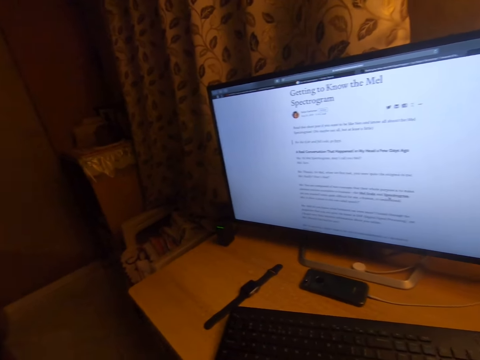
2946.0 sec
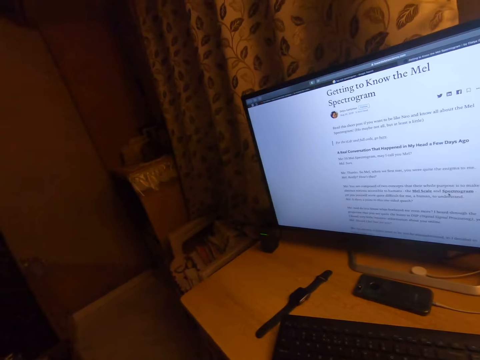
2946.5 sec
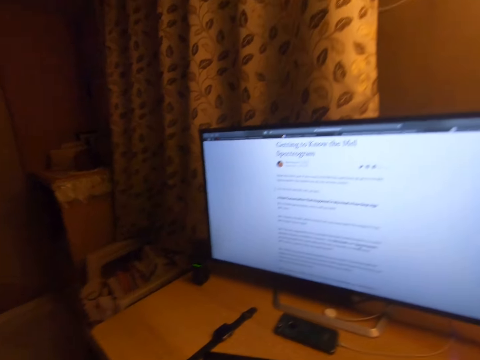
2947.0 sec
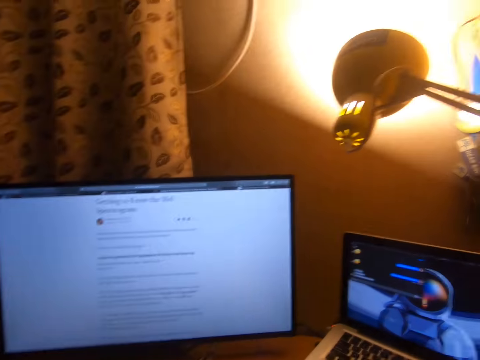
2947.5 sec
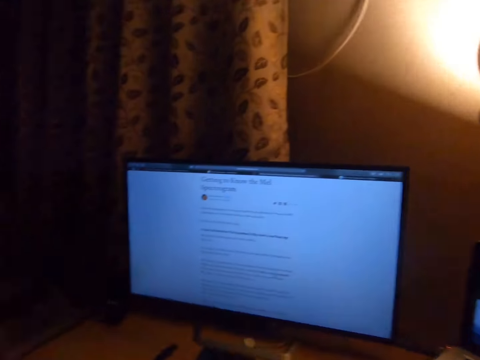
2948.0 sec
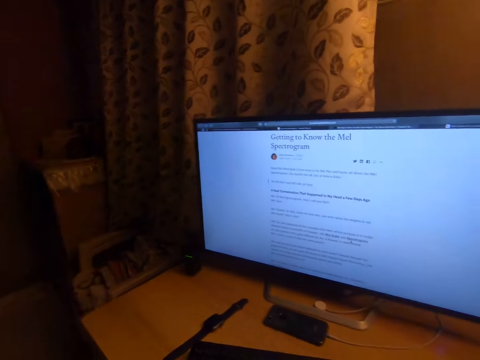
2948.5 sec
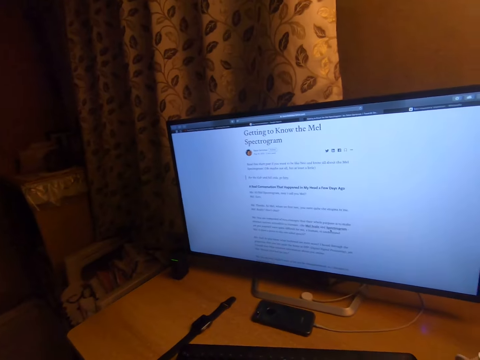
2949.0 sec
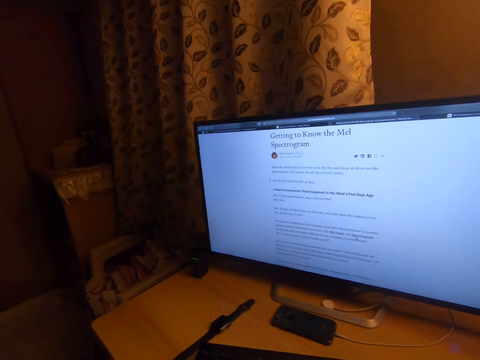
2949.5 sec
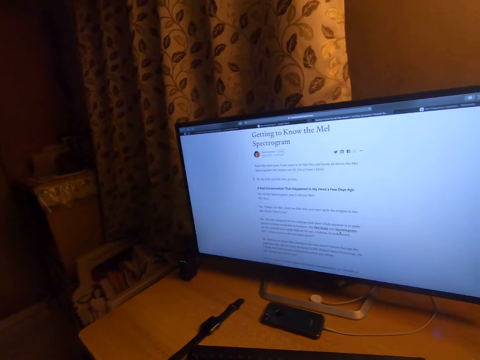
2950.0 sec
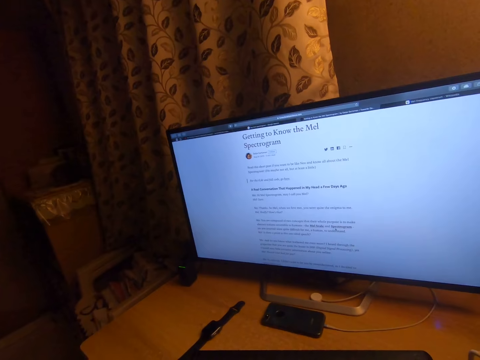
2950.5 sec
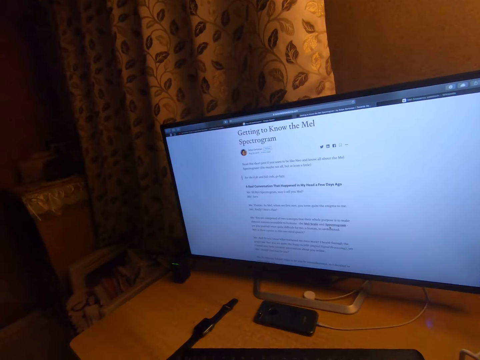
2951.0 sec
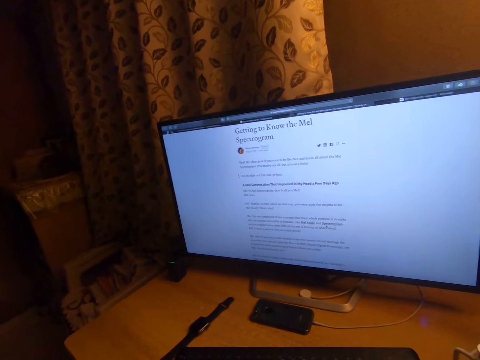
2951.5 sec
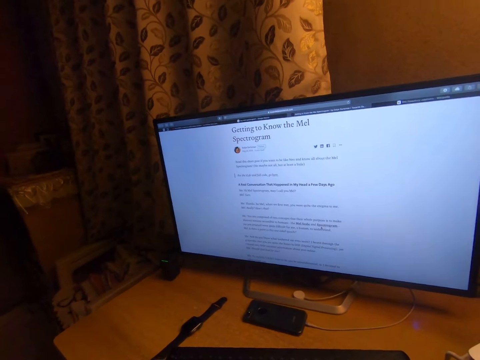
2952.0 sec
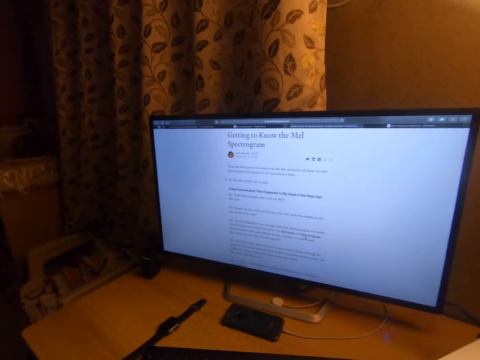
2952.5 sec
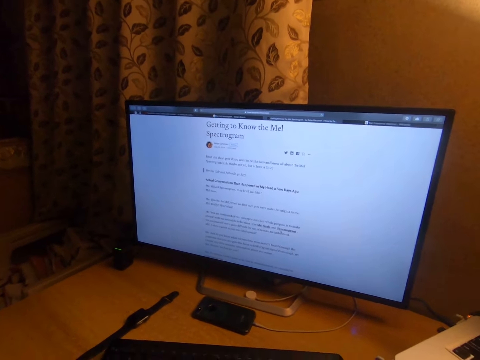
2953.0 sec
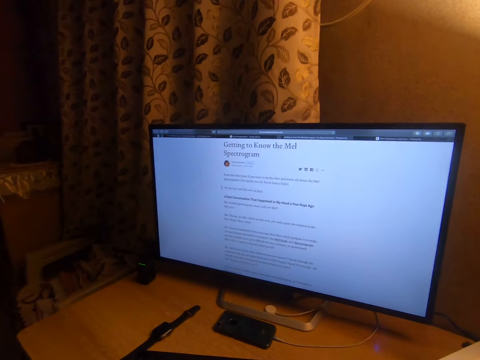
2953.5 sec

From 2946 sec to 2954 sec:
The camera wearer turns the head right. They turn the head left. They stare at the television.

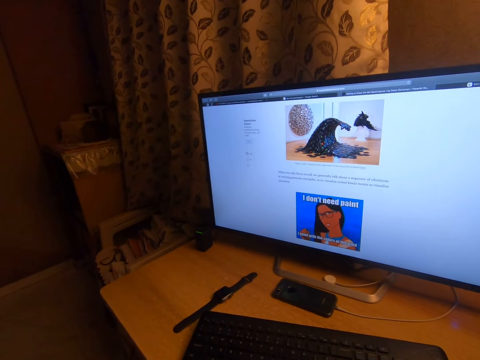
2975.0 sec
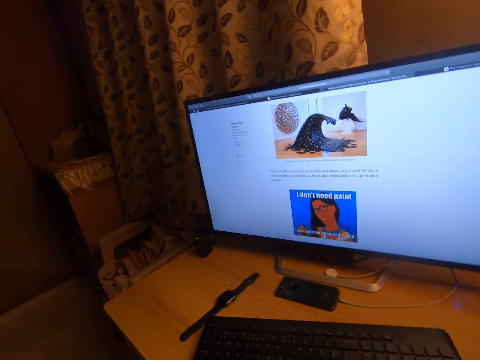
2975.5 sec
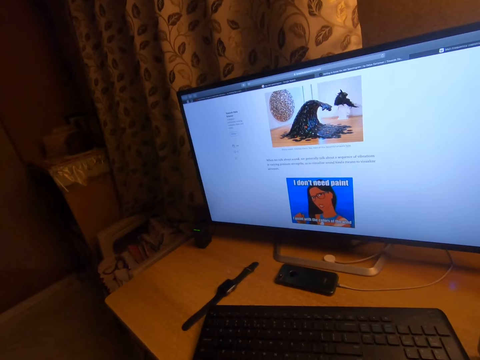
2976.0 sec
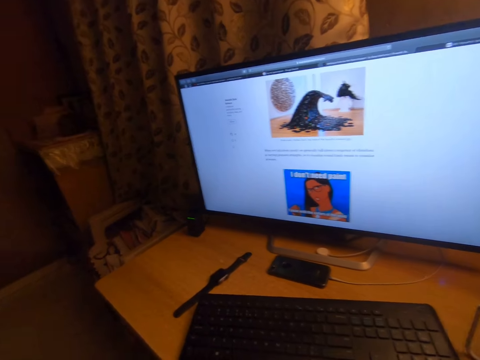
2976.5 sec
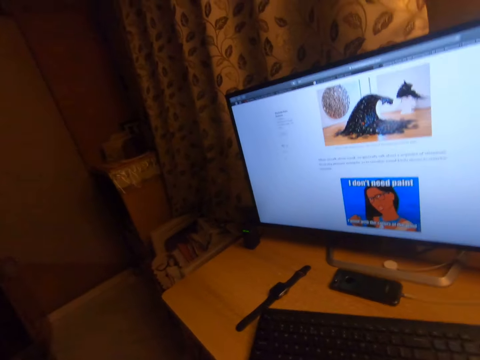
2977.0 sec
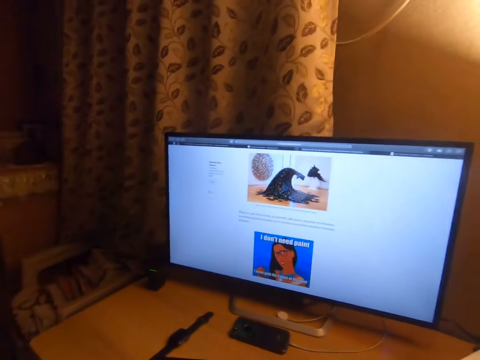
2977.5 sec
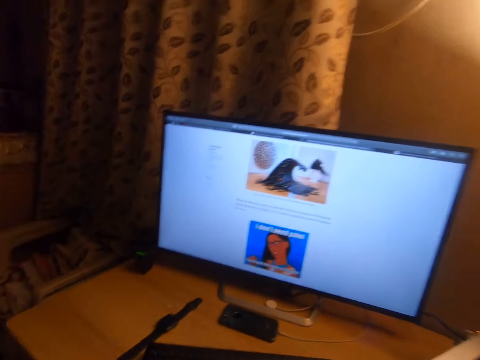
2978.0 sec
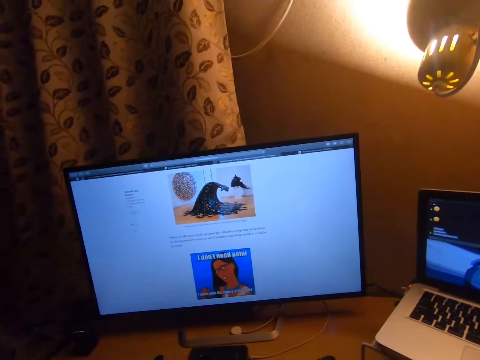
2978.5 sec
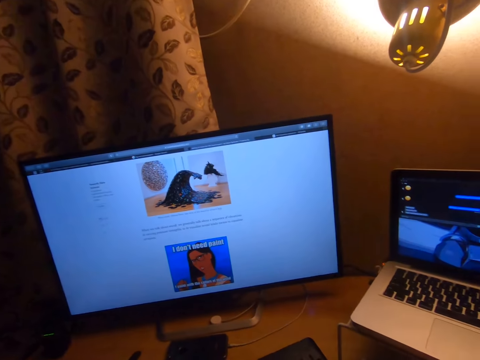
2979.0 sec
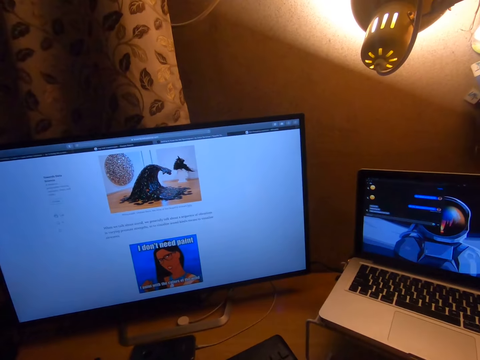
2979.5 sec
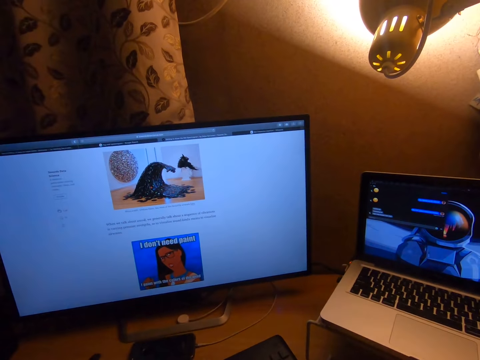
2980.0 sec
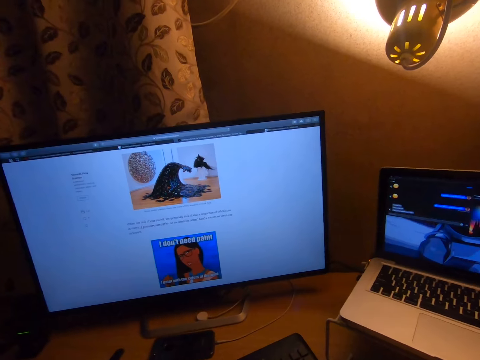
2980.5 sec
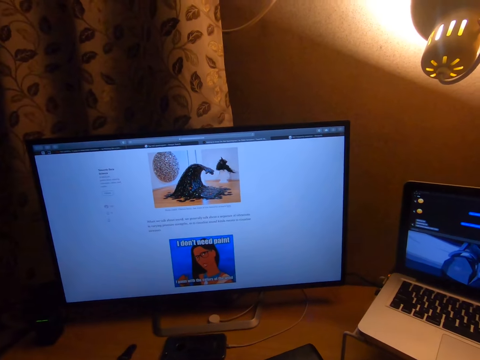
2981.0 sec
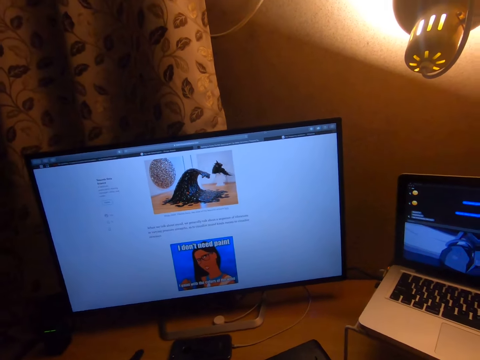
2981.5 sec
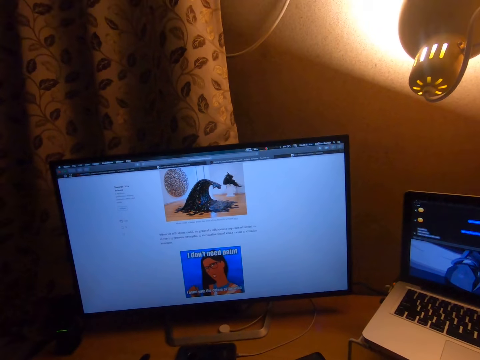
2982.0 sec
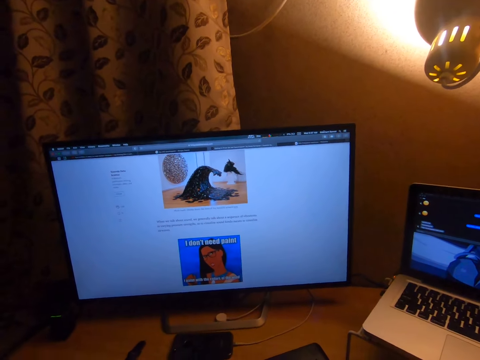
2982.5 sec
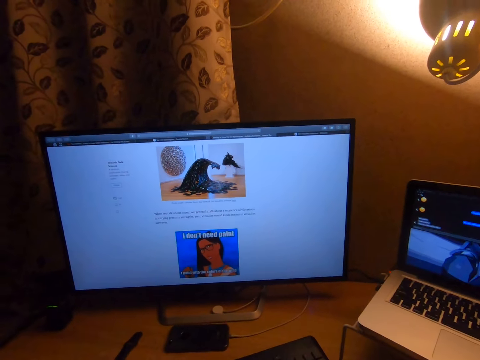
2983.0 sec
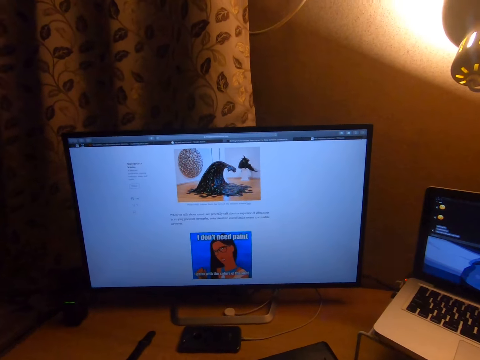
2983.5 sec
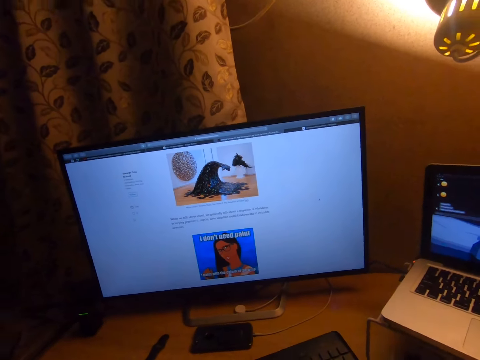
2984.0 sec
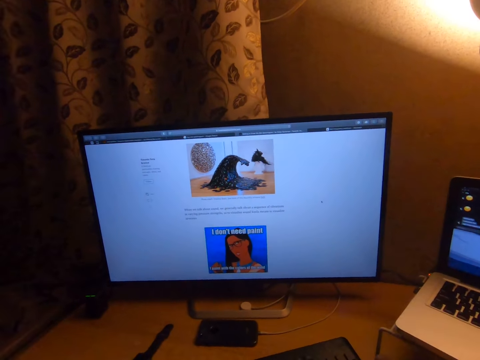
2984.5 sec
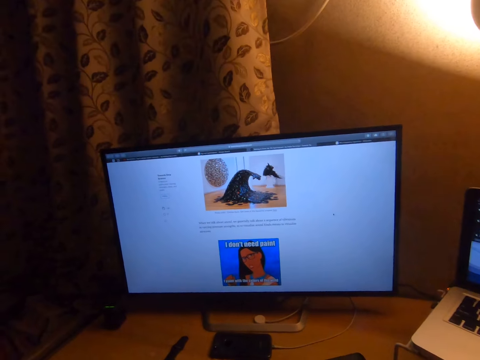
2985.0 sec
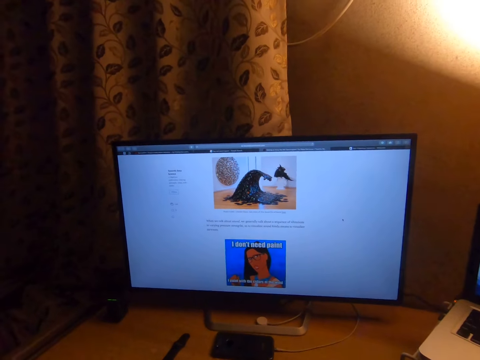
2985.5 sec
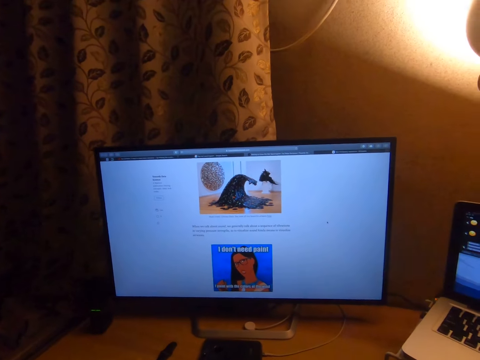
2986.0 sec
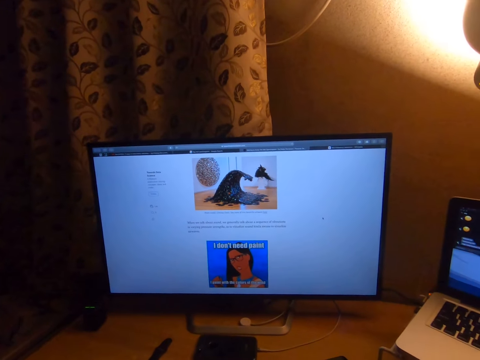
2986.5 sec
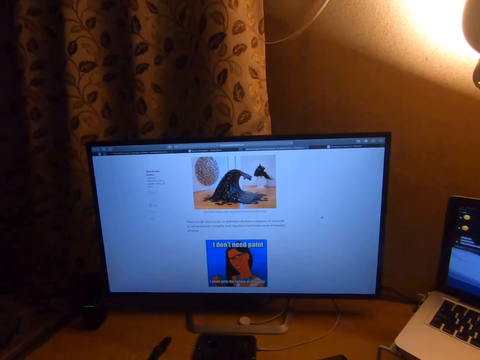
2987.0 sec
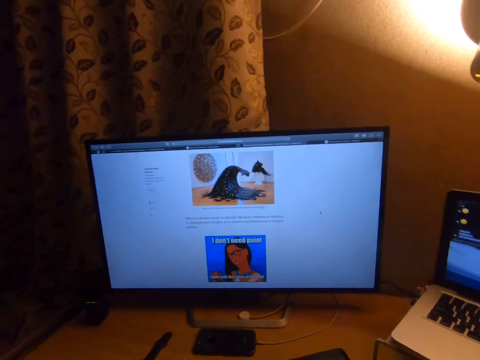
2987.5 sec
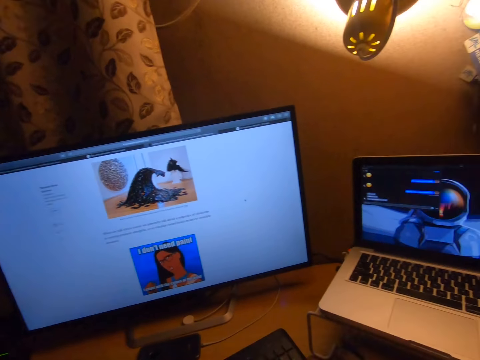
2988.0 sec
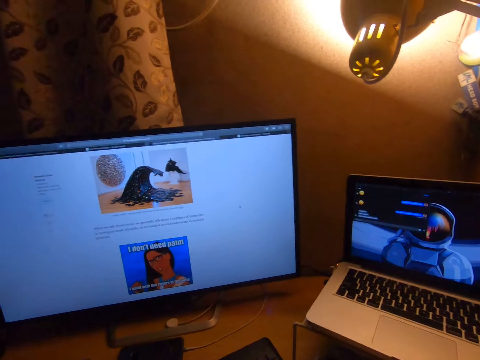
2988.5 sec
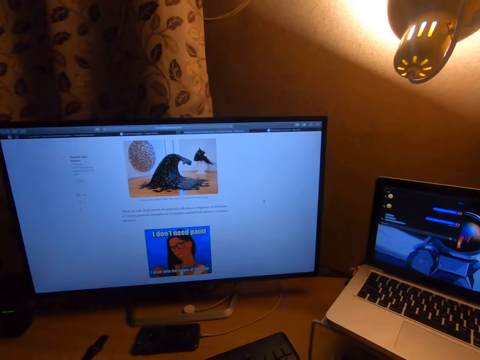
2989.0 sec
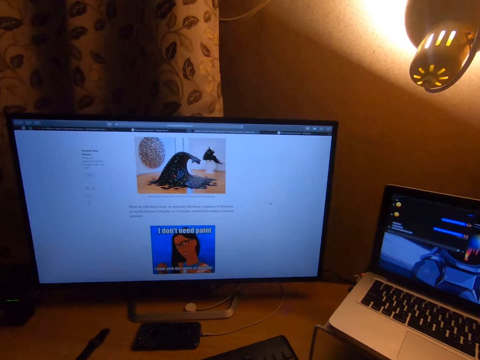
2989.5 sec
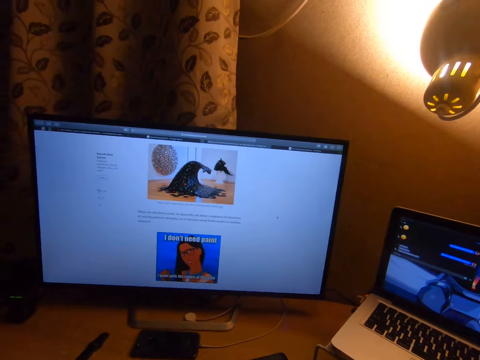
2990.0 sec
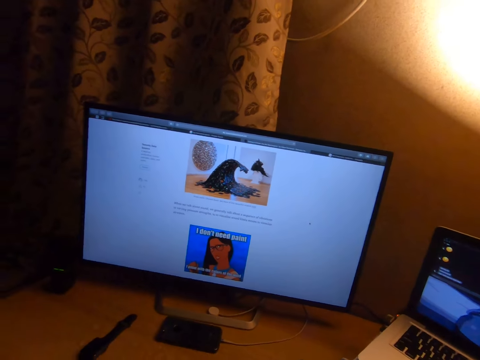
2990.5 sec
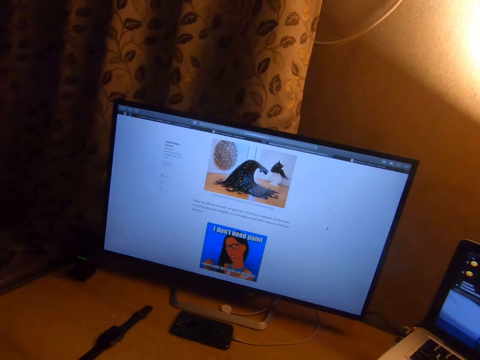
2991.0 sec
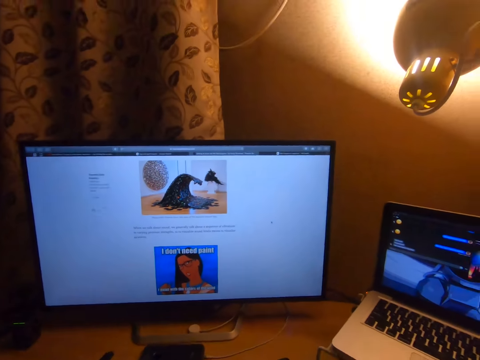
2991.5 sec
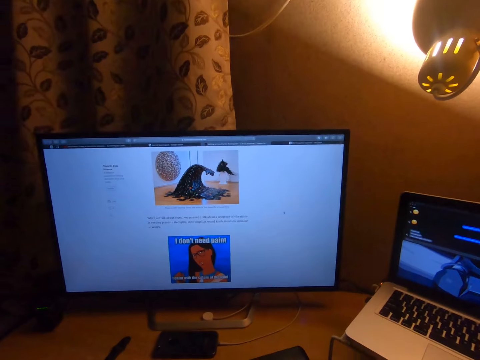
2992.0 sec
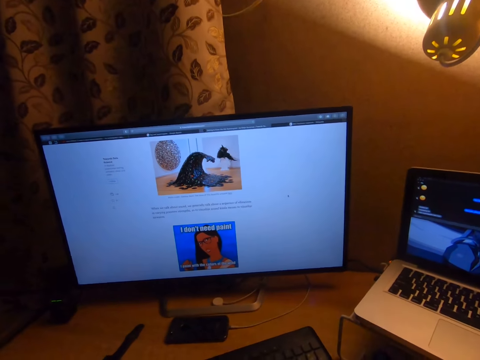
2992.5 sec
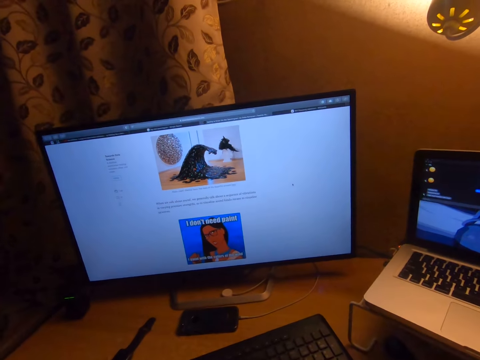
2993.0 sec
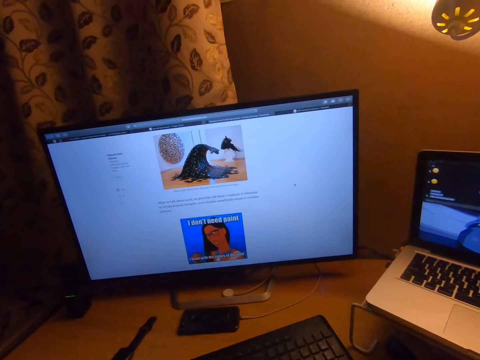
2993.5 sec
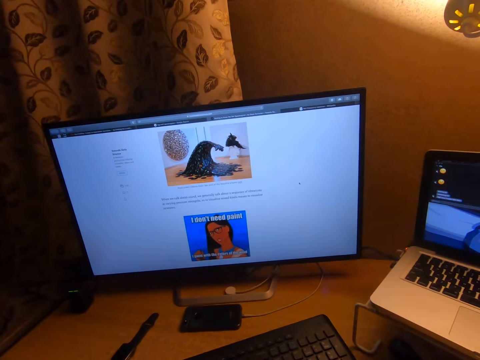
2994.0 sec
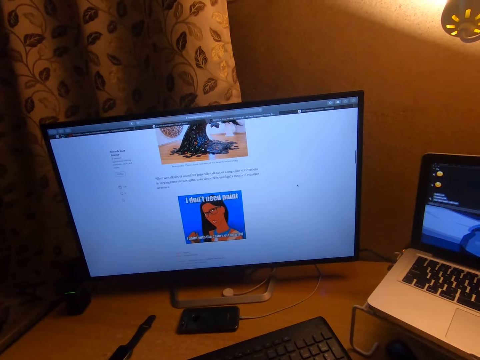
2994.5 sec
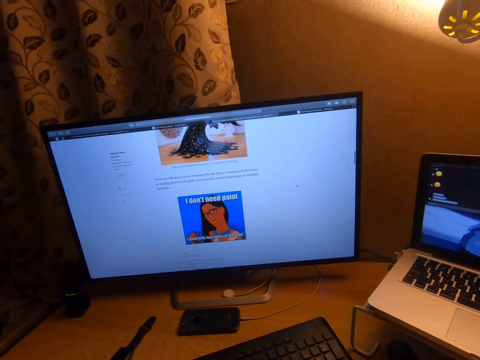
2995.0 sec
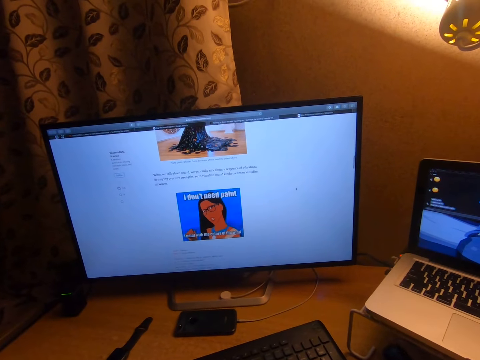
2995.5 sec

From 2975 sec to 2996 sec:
The camera wearer turns the head left. They move the head up. They turn the head right. They stare at the television. They turn the head right. They stare at the laptop. They turn the head left. They turn the head right. They stare at the television.
